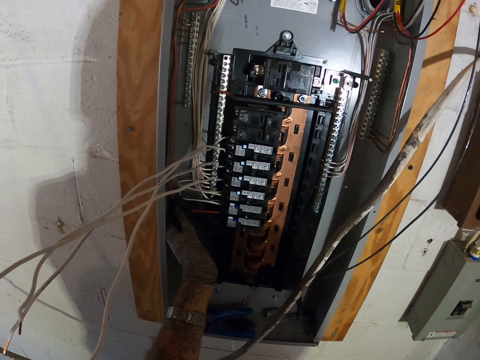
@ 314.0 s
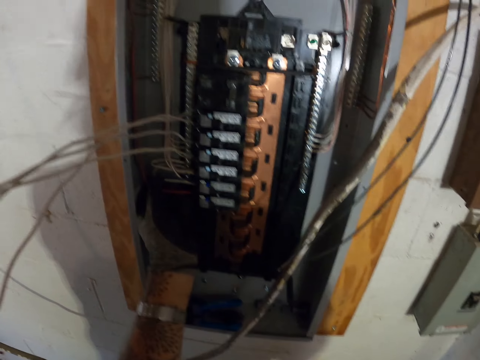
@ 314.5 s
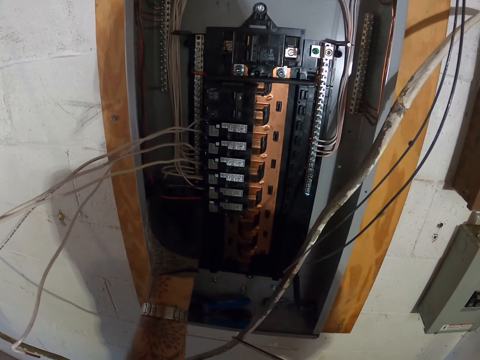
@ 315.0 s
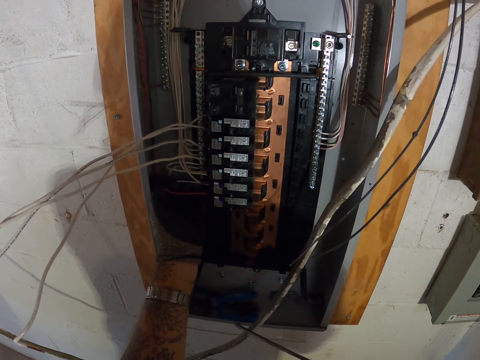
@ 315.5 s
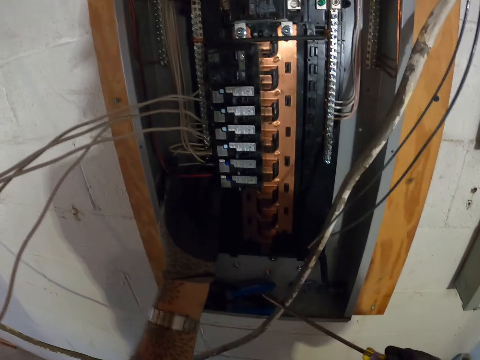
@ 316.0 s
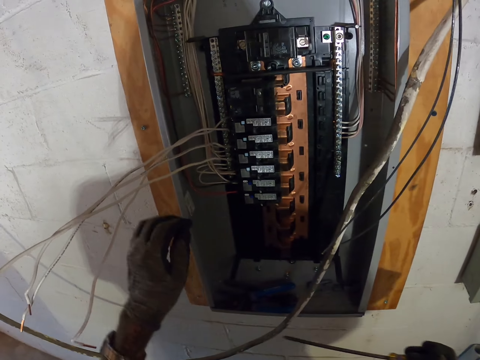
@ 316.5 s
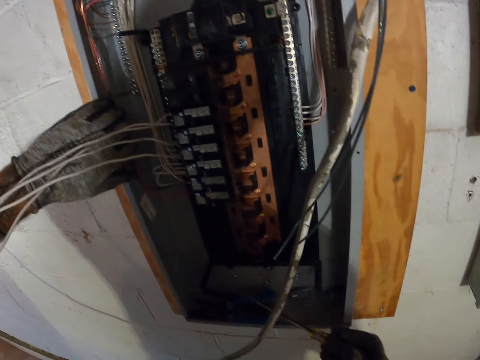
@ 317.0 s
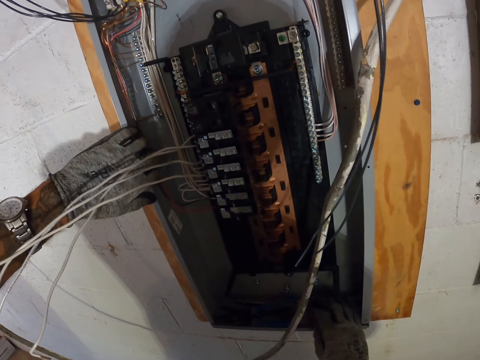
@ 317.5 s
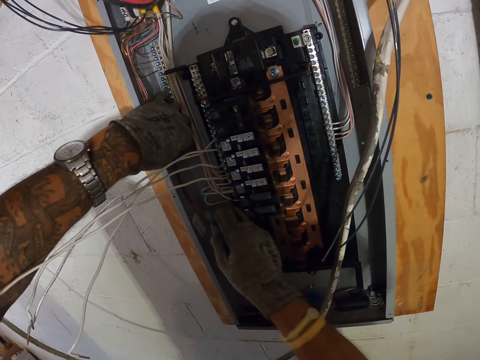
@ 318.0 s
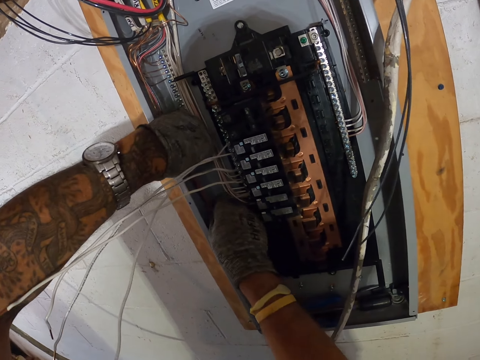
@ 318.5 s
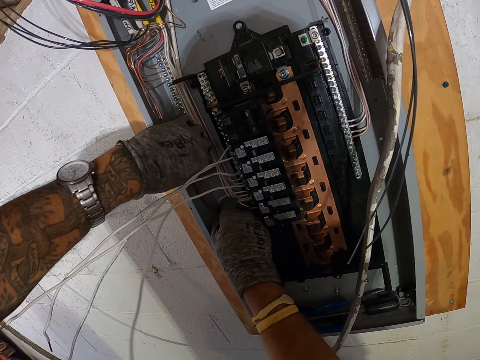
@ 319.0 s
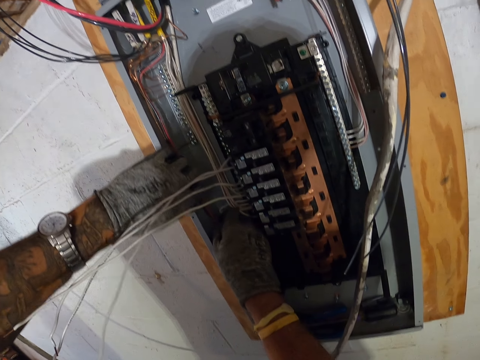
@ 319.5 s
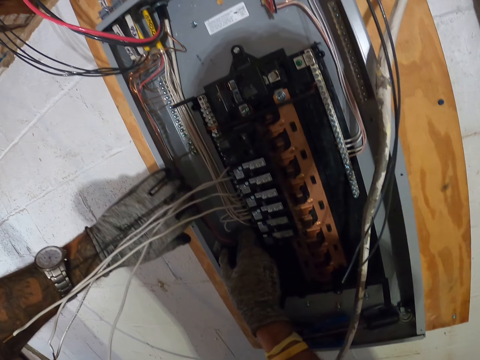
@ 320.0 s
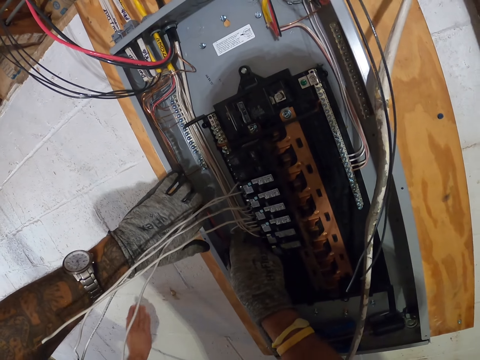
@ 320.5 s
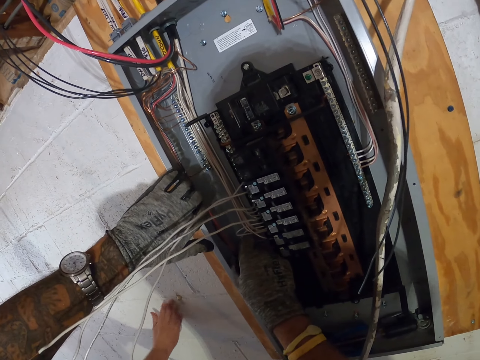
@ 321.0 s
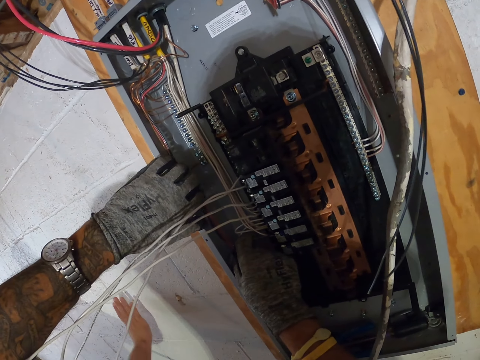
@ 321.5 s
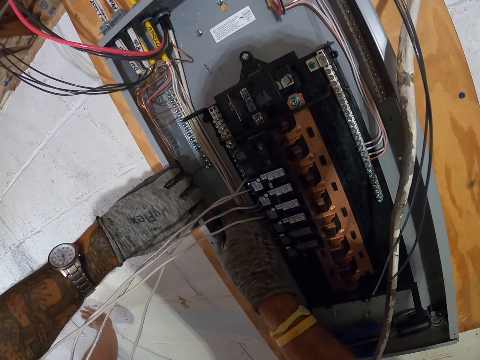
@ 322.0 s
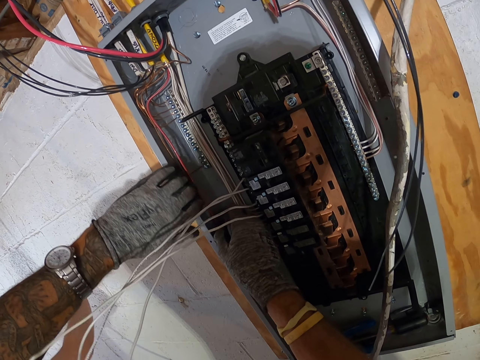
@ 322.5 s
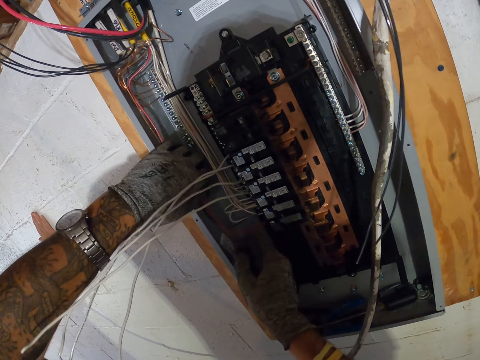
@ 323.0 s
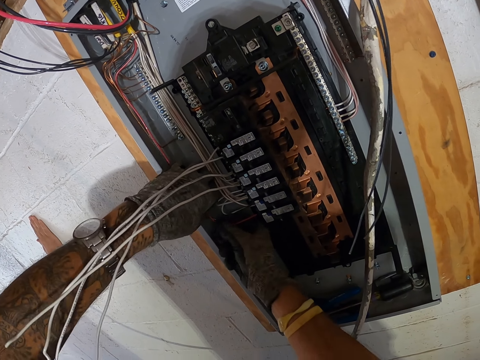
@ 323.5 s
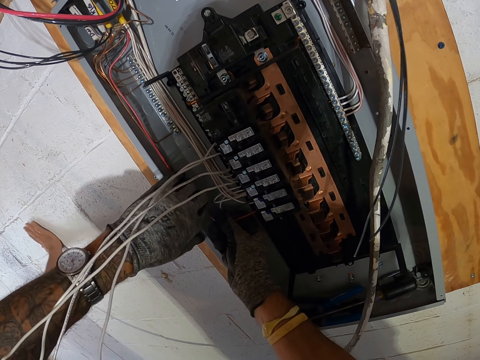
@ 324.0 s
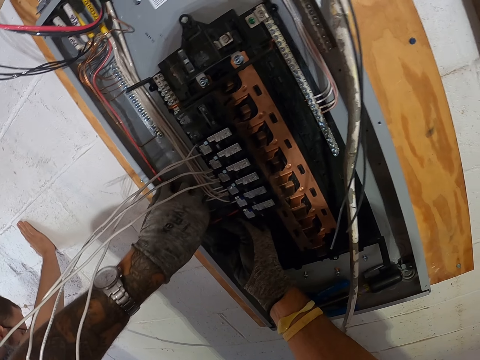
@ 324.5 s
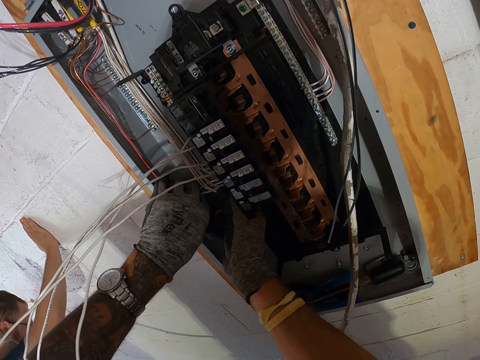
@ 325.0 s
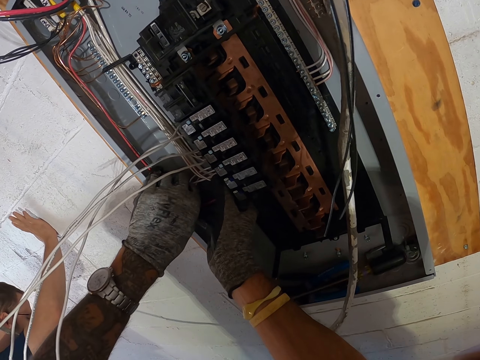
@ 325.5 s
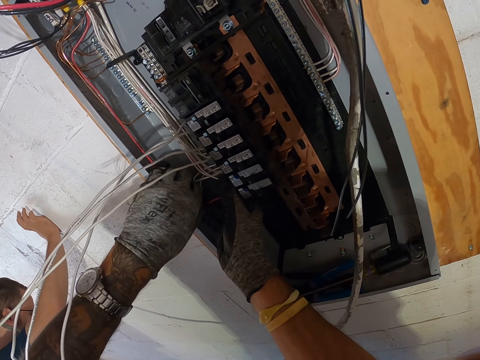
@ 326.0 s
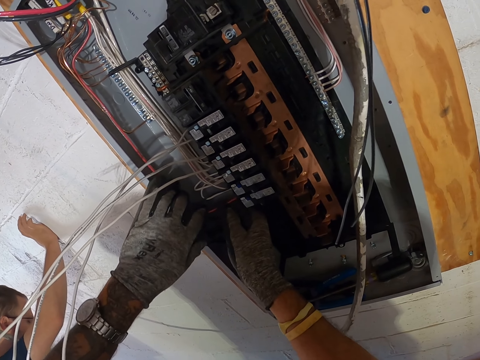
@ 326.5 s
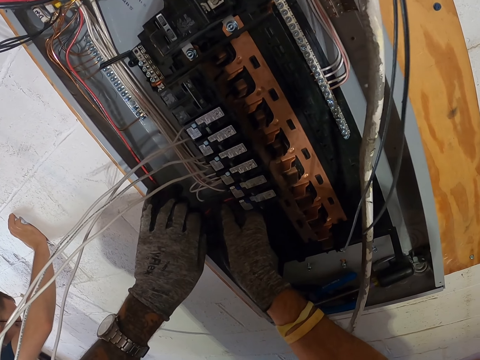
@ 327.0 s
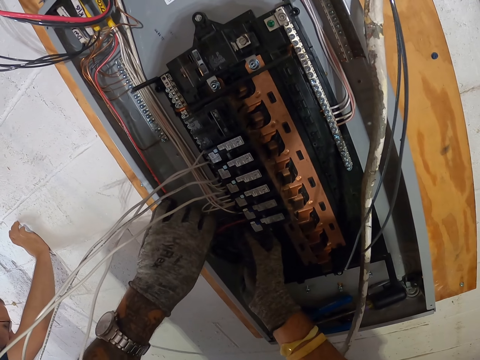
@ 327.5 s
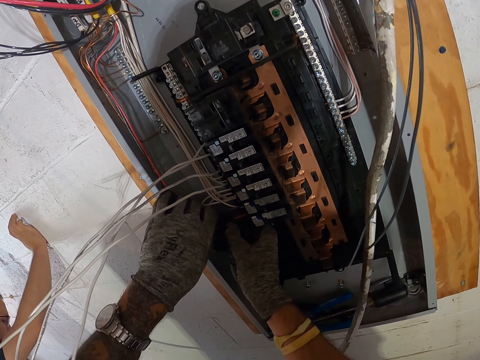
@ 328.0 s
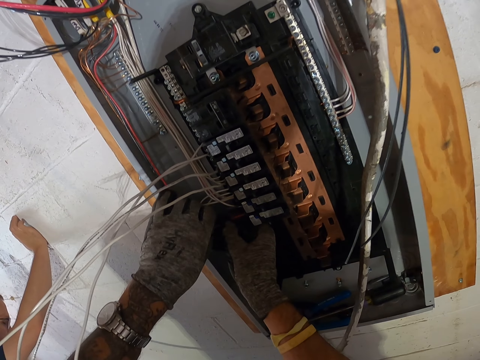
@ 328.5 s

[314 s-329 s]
The camera wearer puts the screwdriver in the meter box. They fix the wire on the box panel. They adjust the red cable.

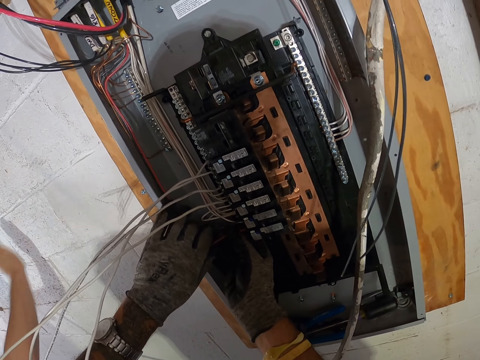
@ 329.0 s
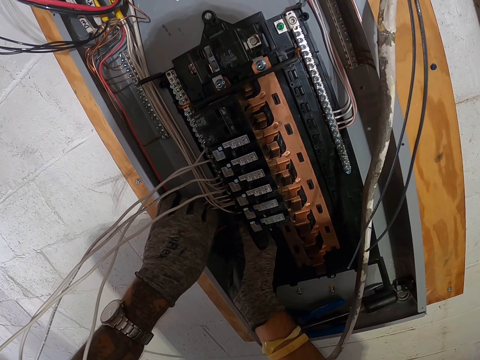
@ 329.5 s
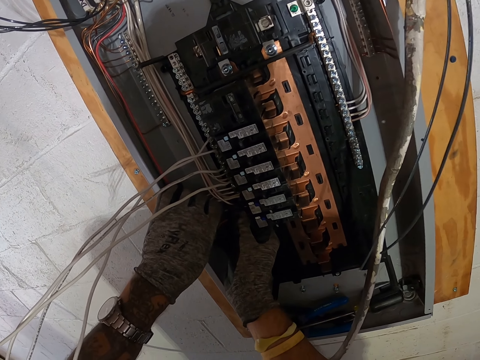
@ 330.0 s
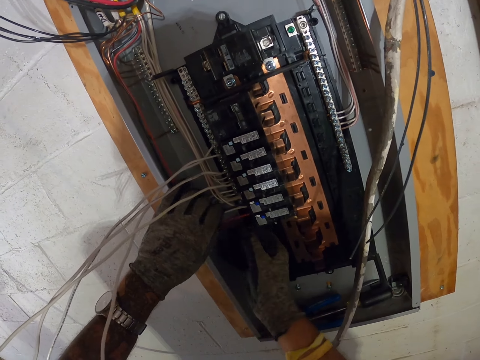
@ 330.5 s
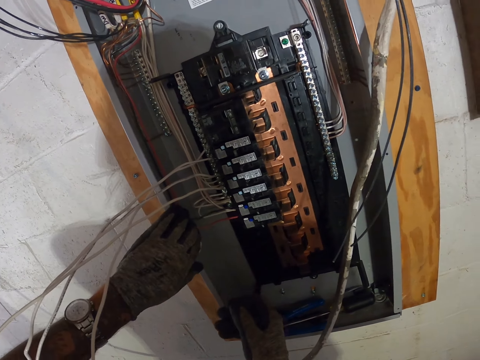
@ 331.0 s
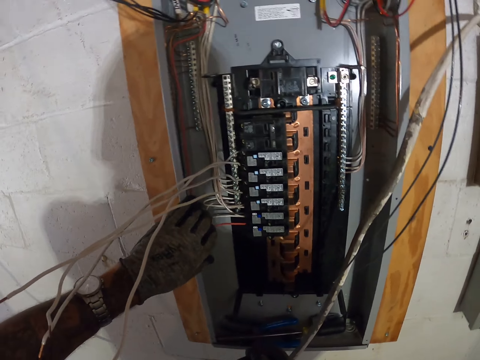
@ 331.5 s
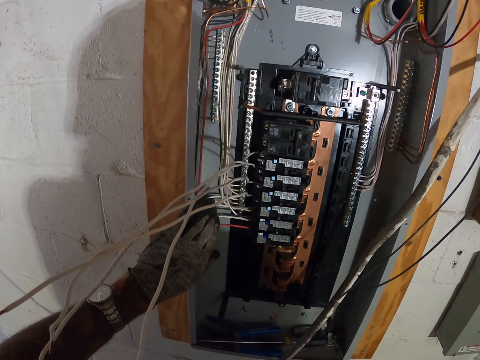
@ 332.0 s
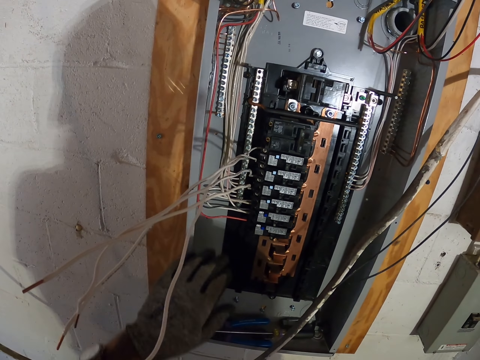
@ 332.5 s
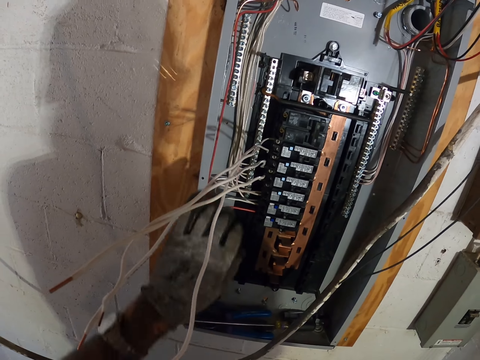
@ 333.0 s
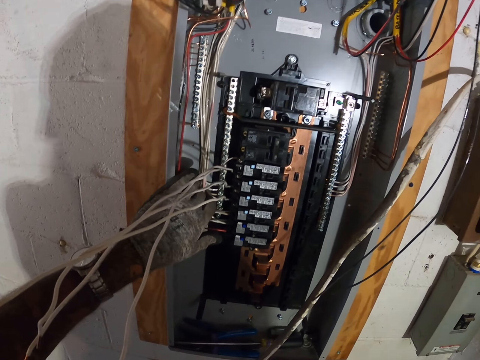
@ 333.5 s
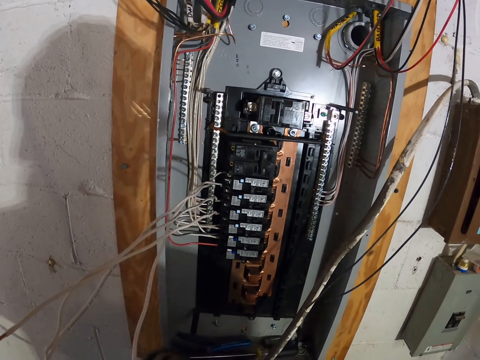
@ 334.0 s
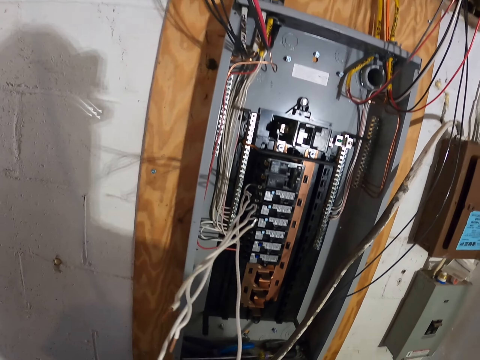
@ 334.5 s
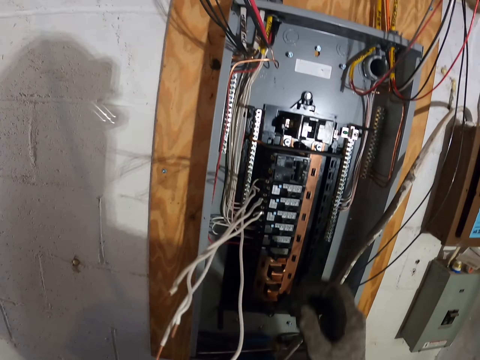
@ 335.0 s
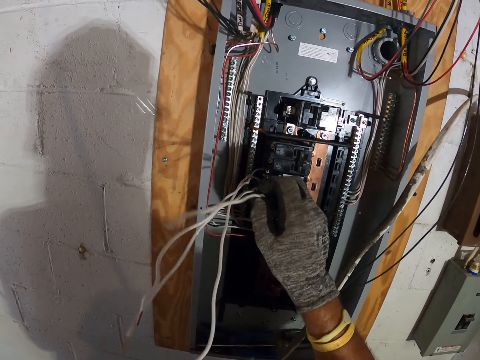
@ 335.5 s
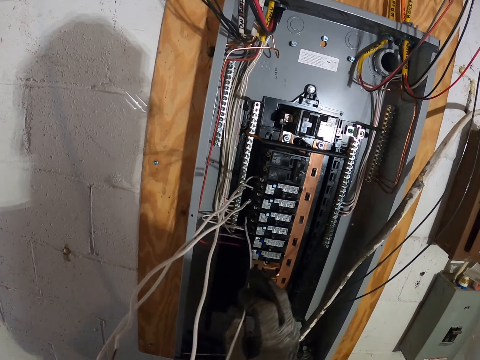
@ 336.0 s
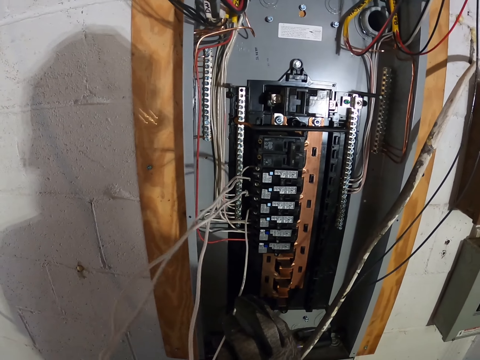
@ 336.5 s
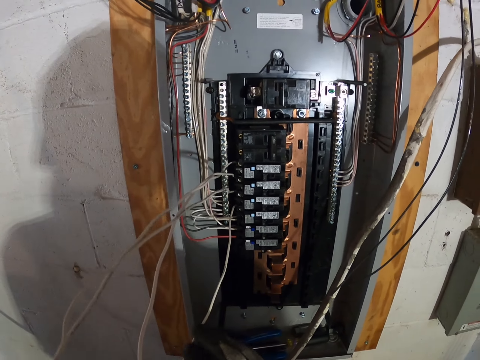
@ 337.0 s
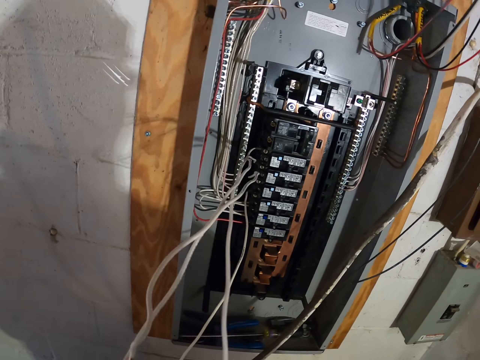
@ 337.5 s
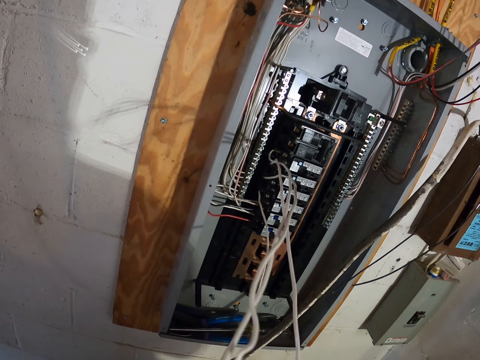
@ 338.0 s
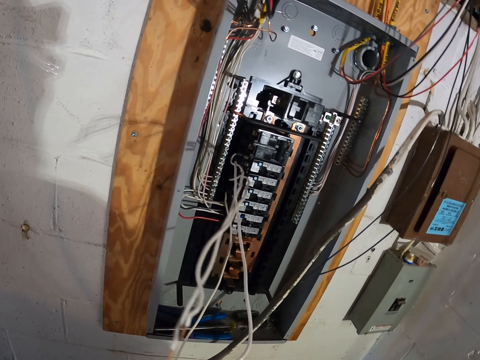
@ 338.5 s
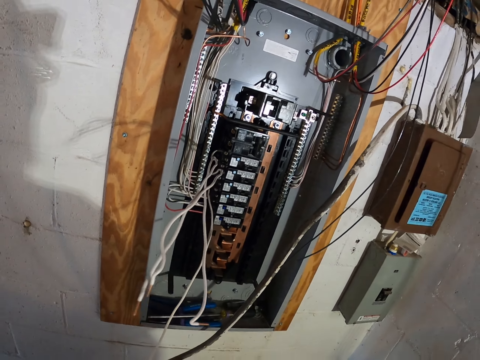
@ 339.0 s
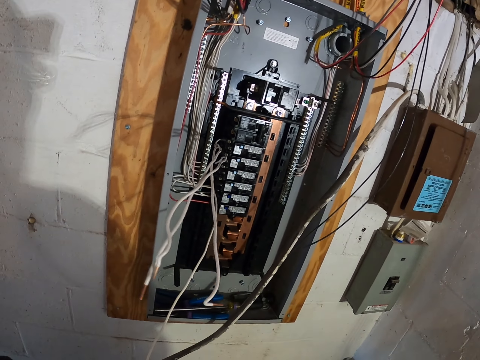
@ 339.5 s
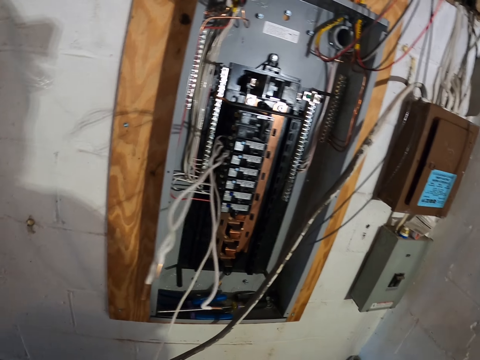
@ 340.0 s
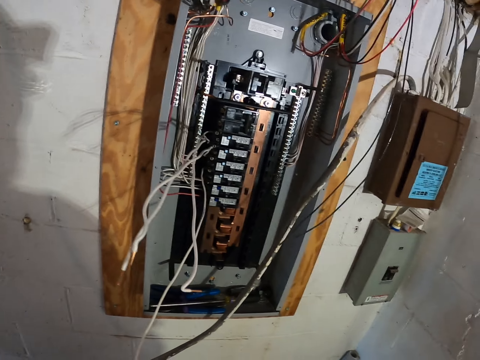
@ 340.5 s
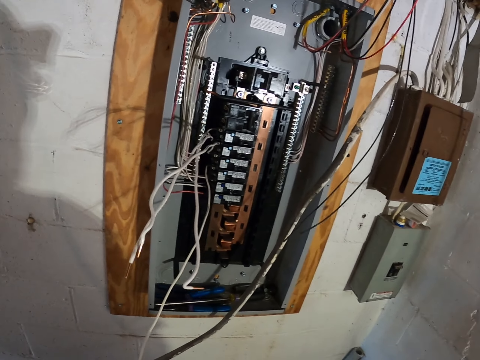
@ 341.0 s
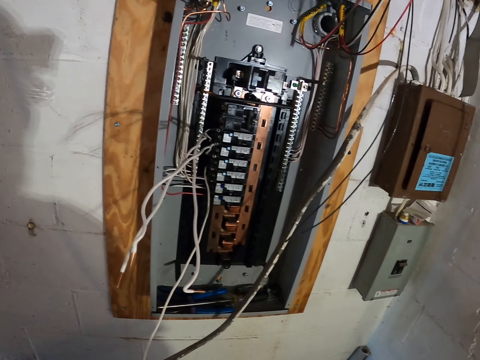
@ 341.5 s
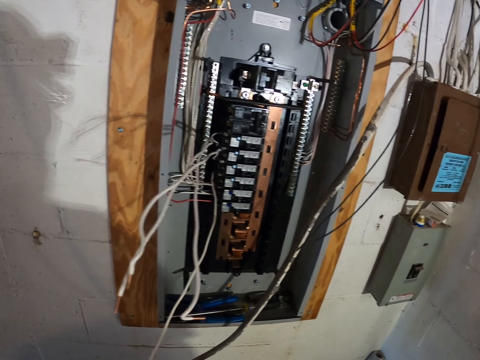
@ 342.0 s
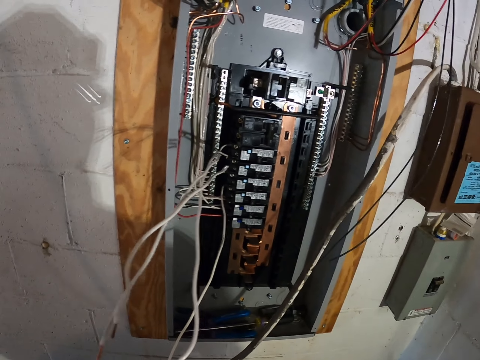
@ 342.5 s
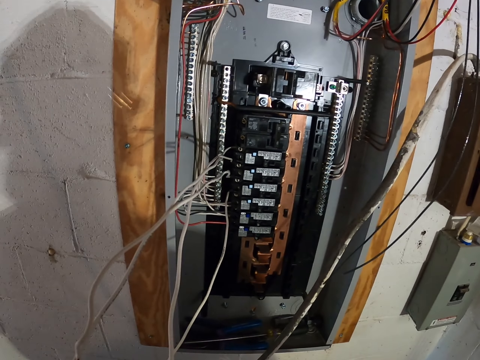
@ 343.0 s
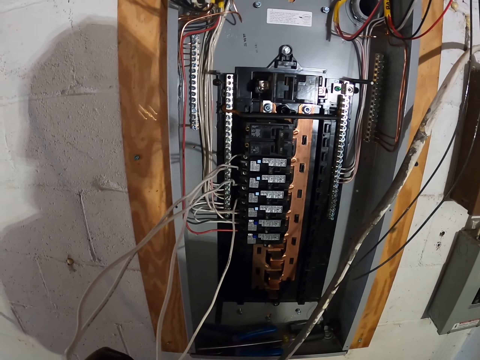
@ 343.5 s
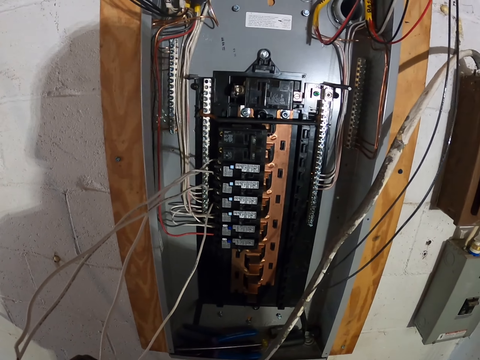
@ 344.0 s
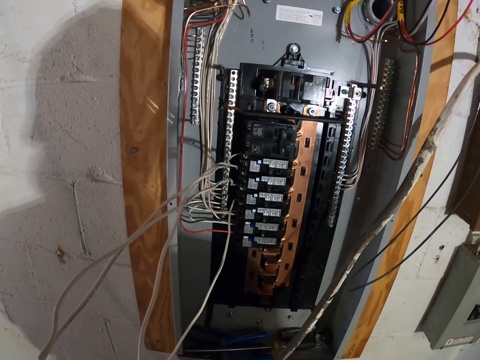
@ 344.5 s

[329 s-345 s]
The camera wearer picks up a white cable.
